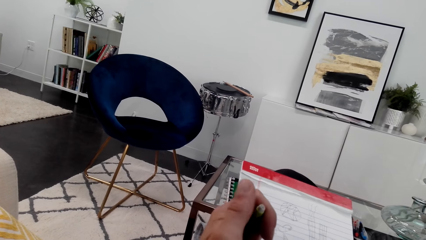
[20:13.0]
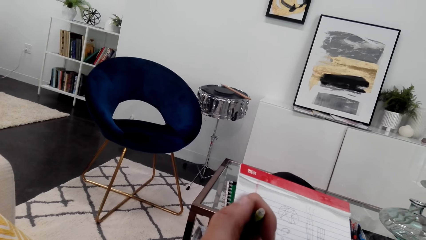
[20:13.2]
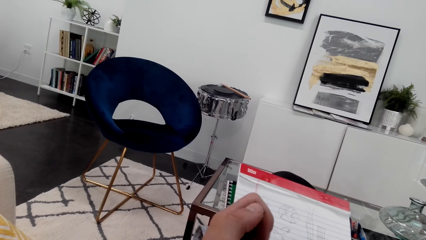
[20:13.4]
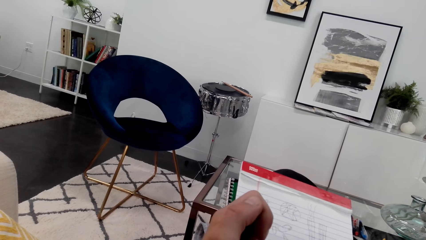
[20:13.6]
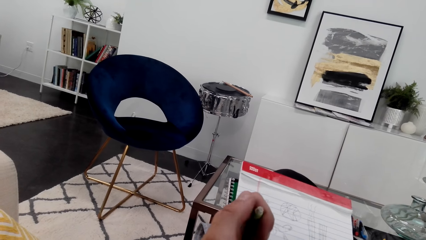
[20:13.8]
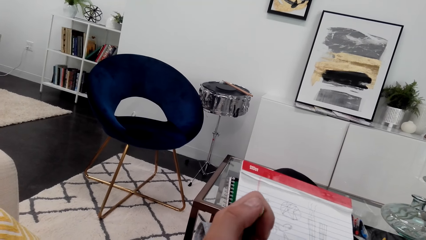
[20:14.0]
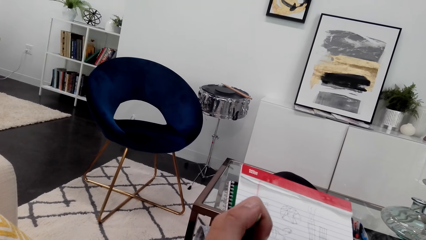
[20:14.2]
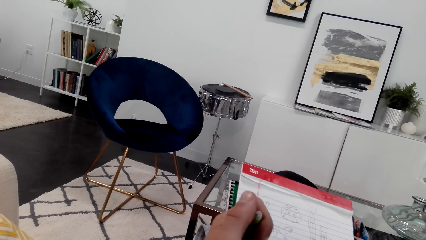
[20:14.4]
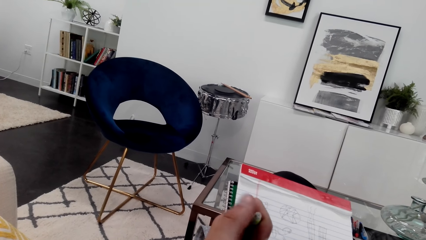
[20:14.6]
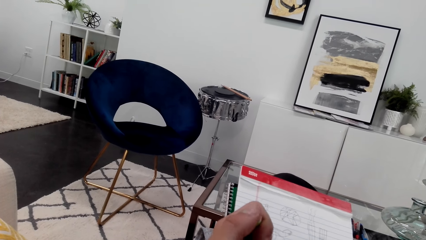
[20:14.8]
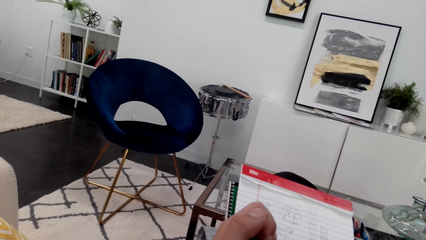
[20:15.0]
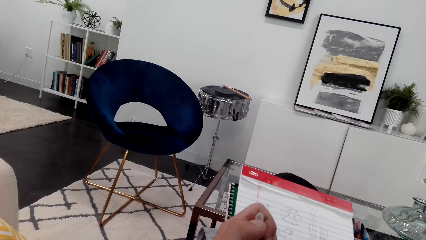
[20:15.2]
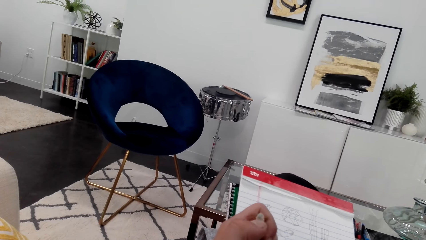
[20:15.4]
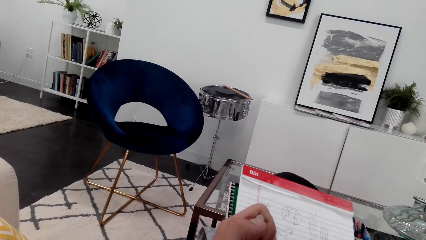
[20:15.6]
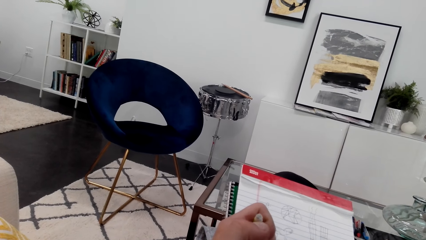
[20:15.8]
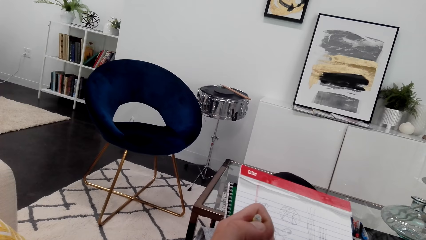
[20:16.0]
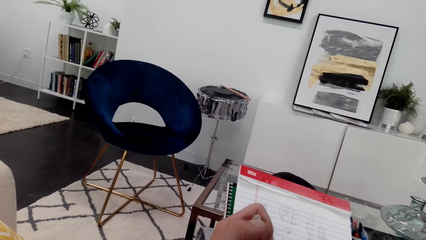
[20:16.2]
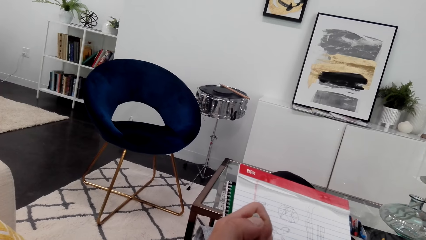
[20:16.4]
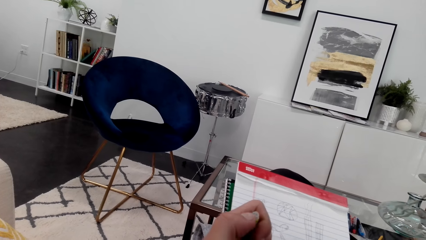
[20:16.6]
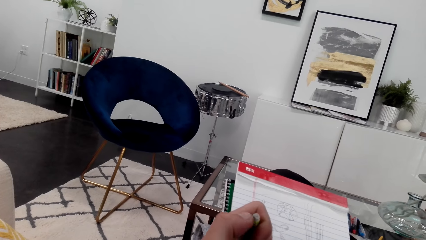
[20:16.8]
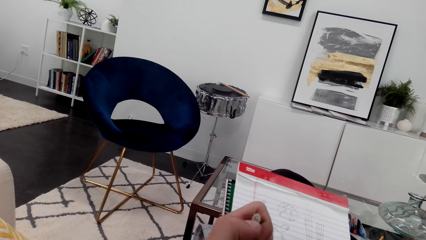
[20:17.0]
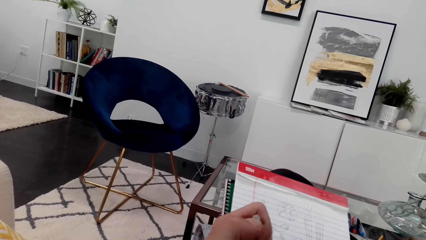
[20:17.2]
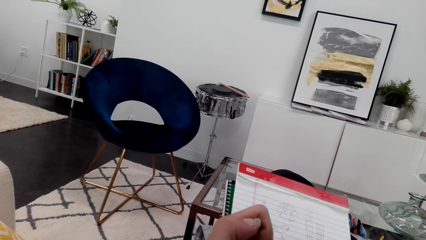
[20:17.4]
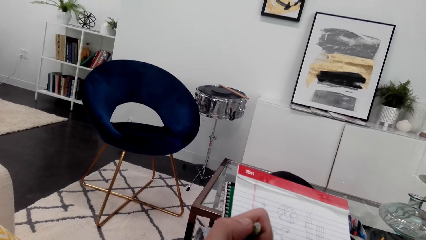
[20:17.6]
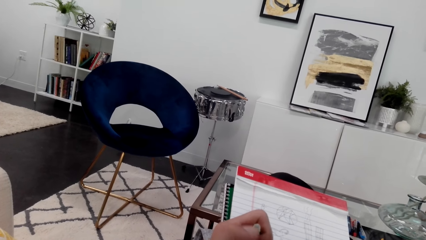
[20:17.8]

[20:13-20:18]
The camera wearer plays with the pen.

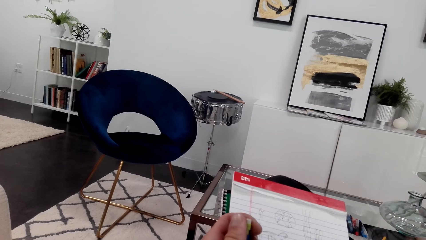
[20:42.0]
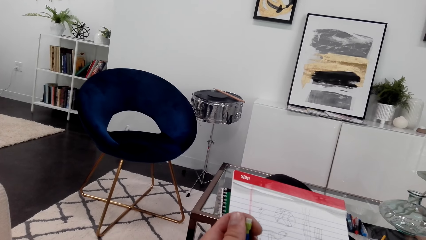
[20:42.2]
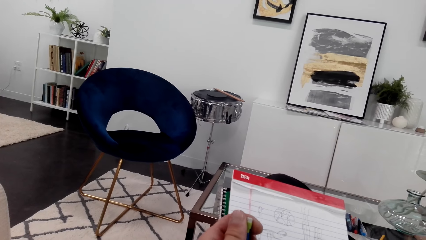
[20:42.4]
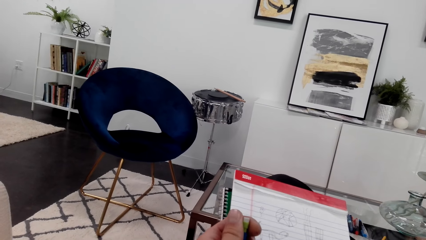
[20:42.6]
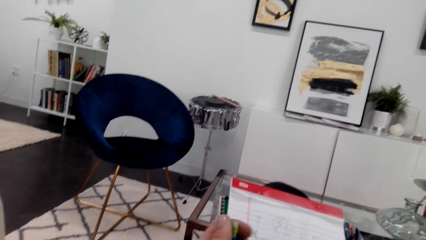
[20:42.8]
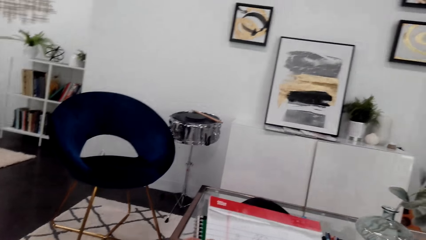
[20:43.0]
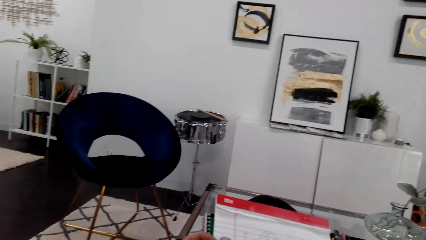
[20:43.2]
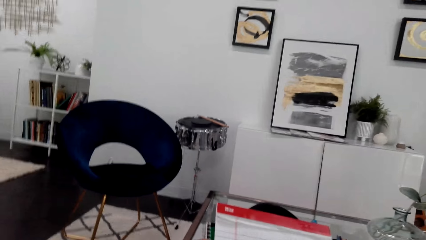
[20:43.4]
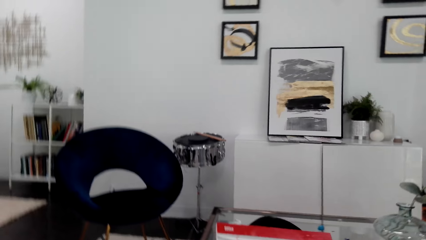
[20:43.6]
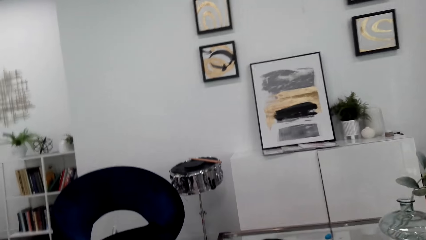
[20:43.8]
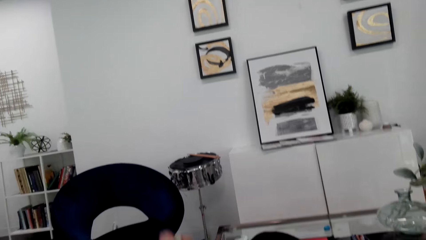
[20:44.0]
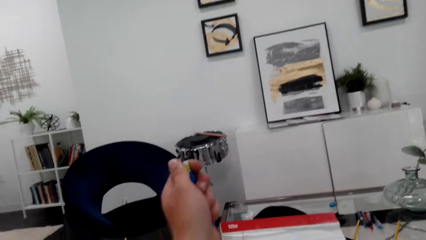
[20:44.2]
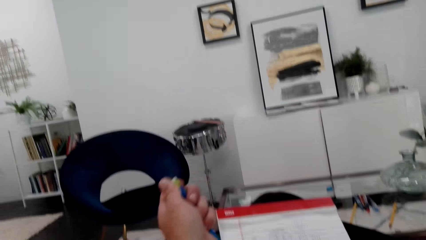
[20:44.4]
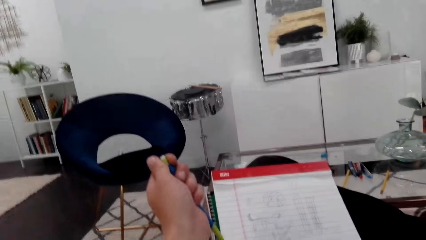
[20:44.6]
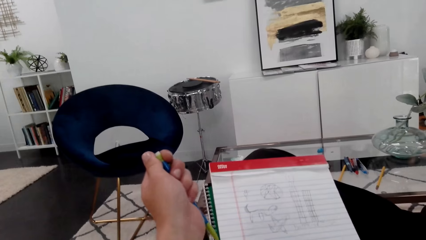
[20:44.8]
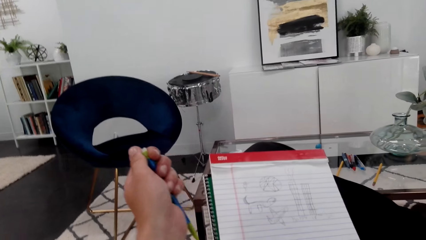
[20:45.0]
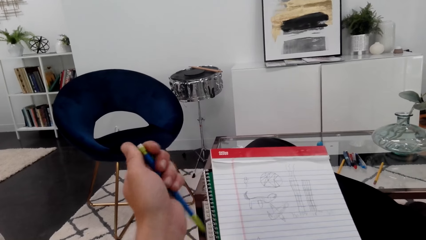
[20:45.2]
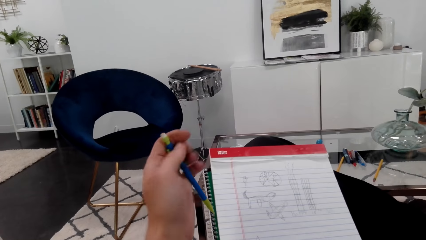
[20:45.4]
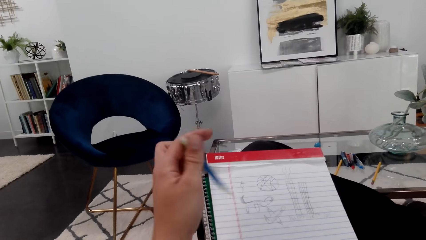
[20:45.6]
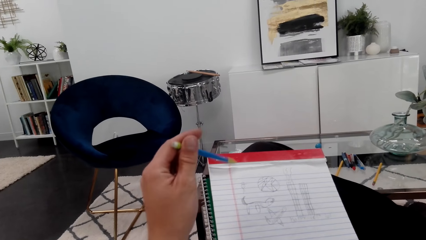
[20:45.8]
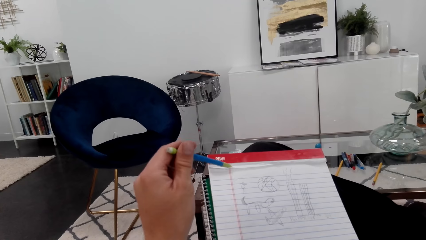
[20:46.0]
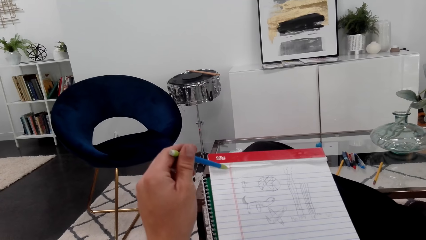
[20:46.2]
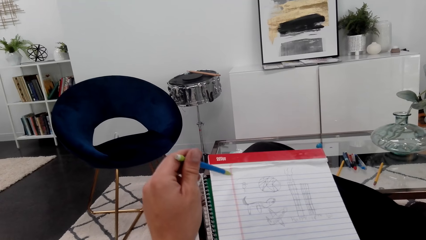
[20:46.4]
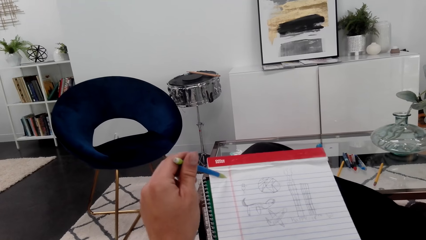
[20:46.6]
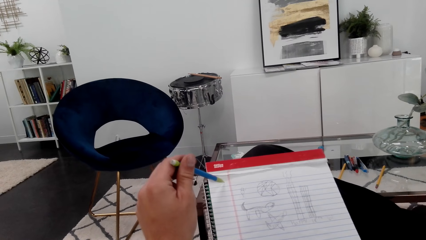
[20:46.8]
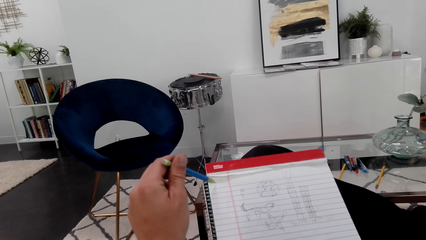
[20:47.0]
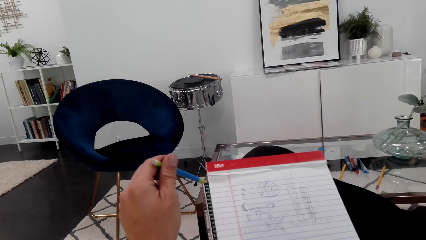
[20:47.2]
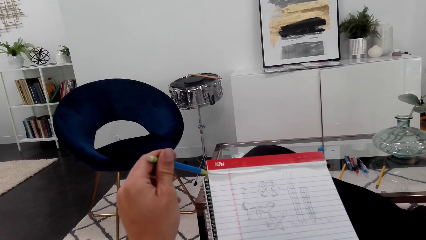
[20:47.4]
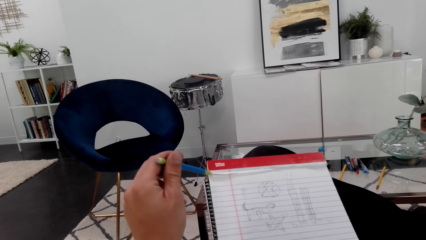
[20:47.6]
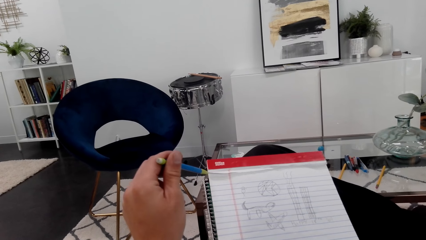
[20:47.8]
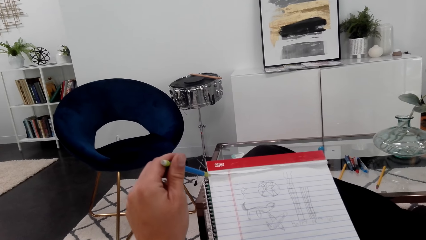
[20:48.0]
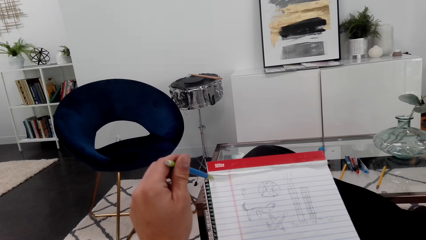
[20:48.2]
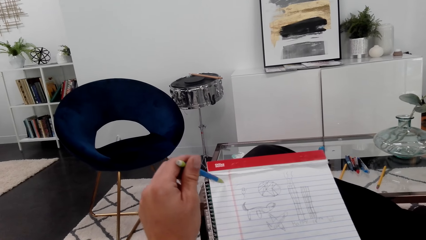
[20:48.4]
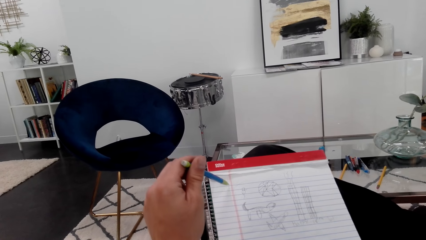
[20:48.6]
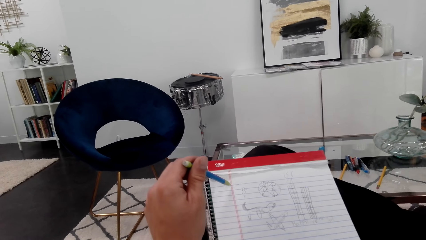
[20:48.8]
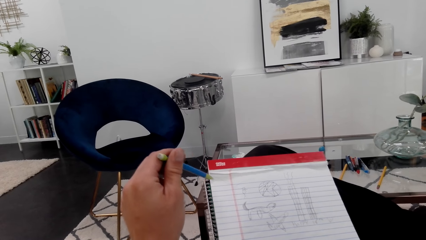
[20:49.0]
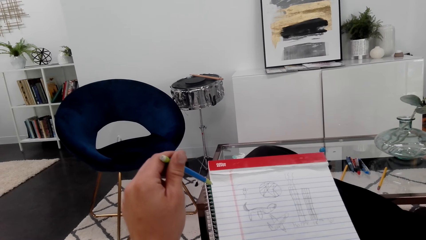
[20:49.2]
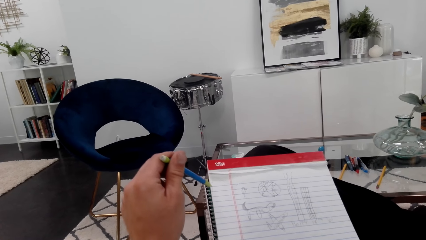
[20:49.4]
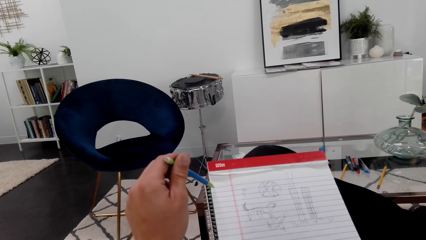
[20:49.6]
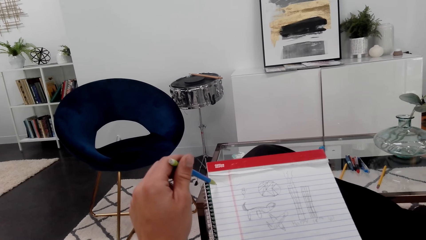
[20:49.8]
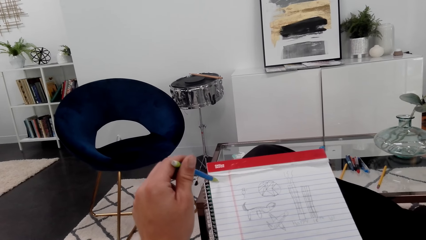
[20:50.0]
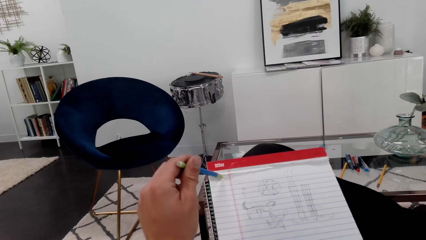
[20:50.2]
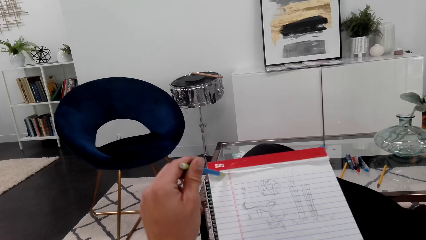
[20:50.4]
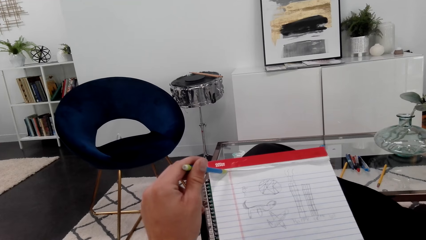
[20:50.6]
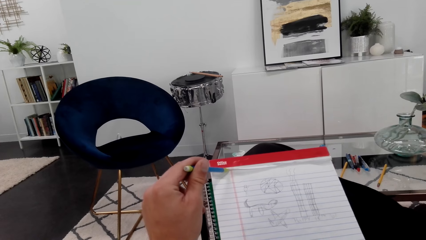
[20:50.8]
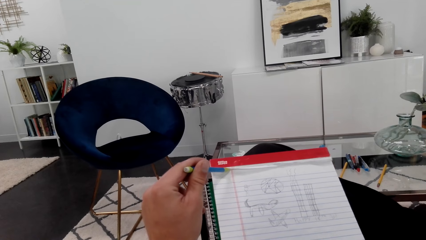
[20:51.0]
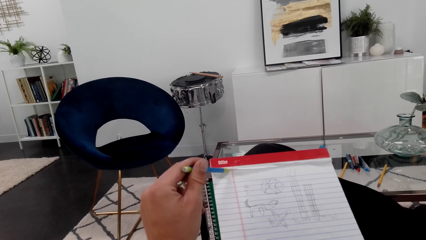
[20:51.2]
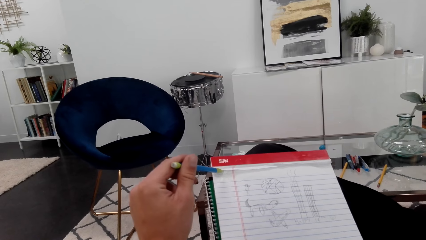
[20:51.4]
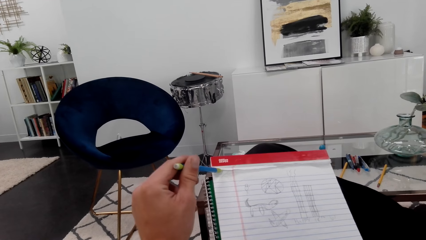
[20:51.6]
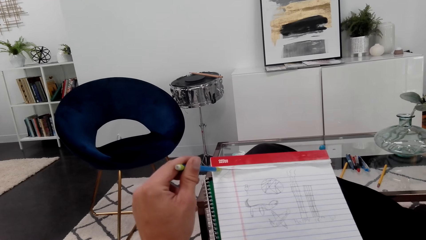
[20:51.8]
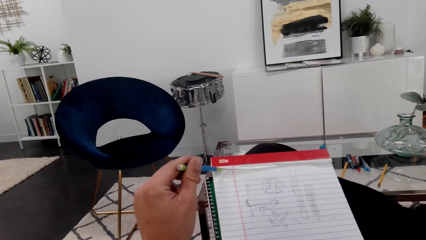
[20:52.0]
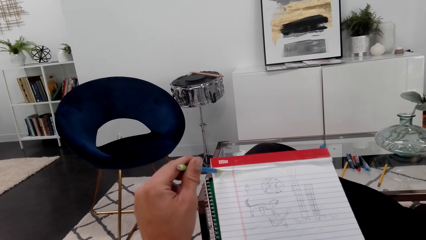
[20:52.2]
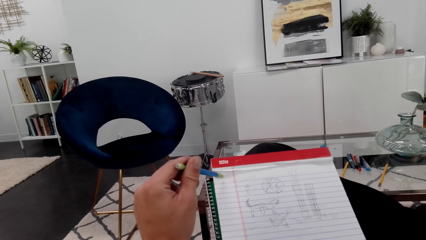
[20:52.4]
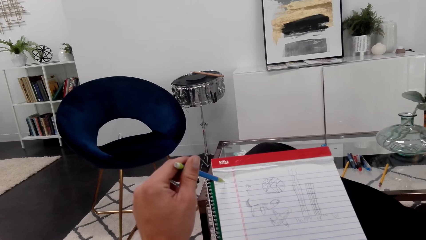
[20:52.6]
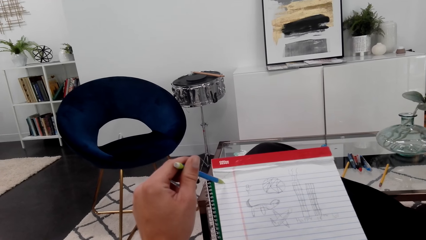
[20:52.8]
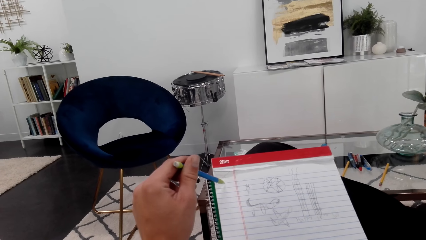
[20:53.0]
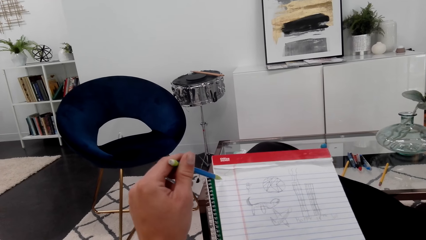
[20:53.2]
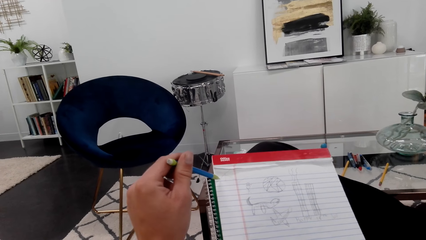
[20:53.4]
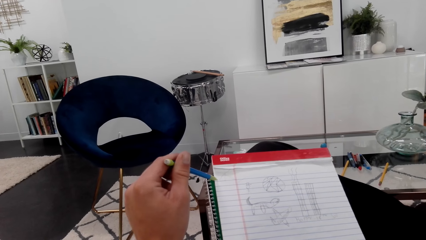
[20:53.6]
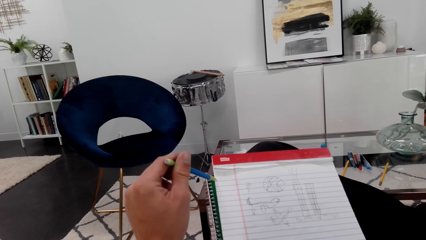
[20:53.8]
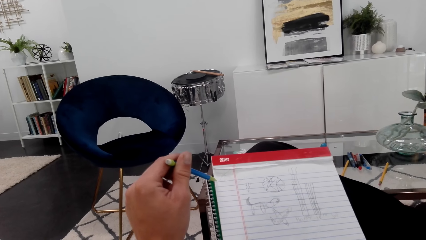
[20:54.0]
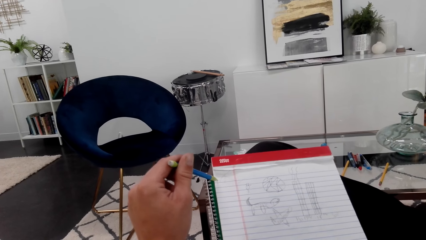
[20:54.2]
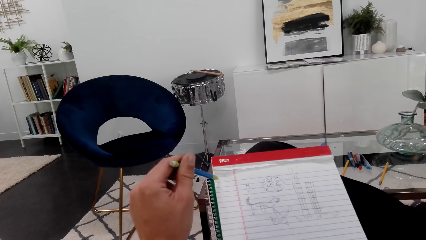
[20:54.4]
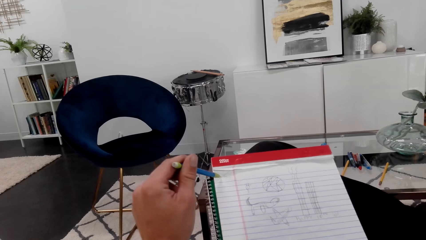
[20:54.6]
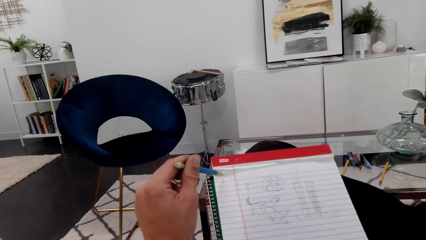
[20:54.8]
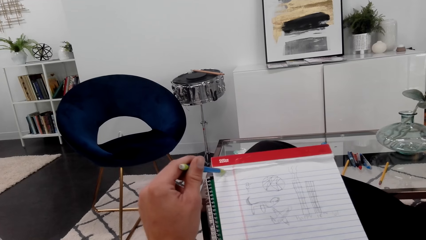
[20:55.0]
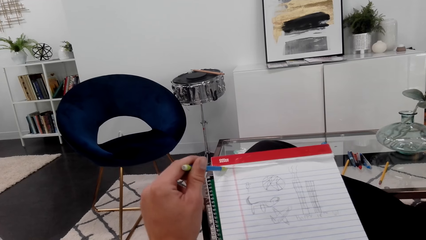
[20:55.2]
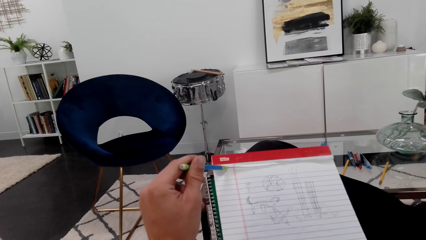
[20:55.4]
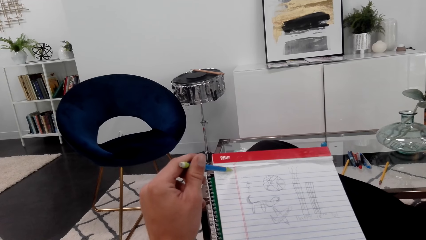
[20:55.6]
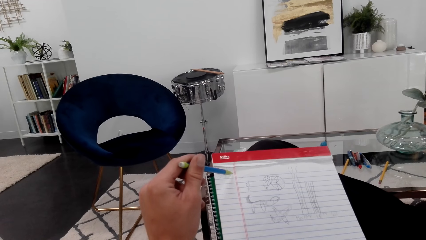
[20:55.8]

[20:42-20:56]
The camera wearer looks around. They draw on a notepad. They draw with a pencil on the drawing book.
